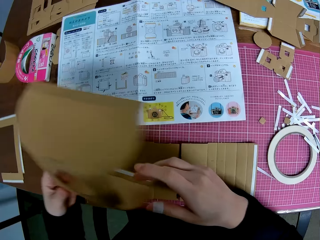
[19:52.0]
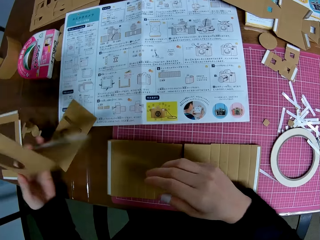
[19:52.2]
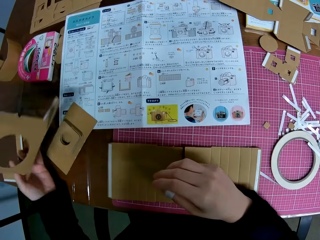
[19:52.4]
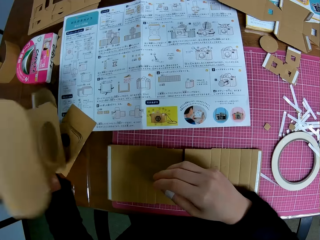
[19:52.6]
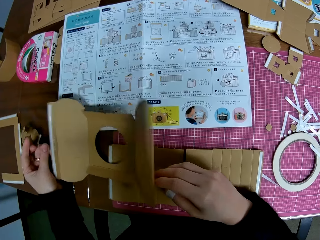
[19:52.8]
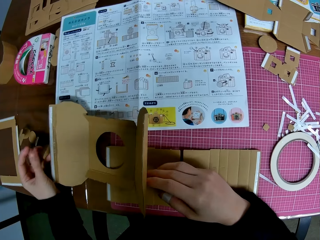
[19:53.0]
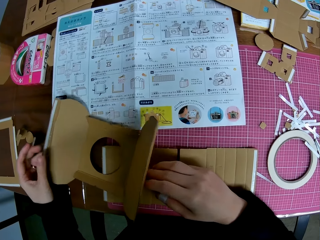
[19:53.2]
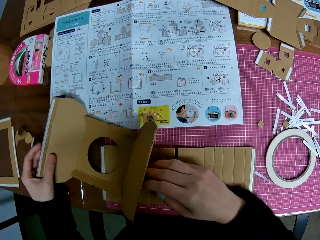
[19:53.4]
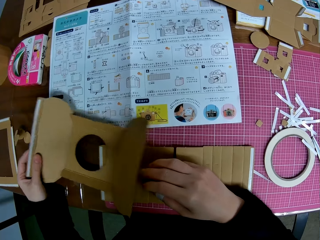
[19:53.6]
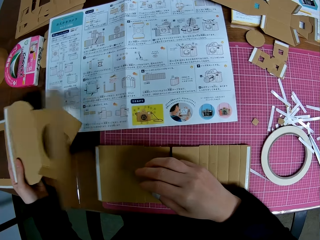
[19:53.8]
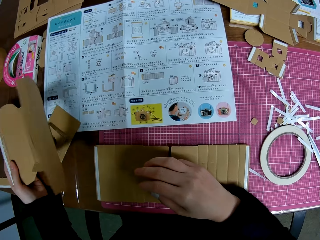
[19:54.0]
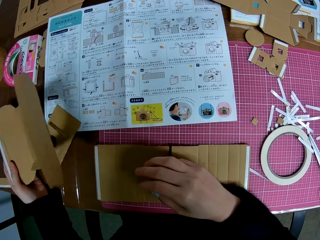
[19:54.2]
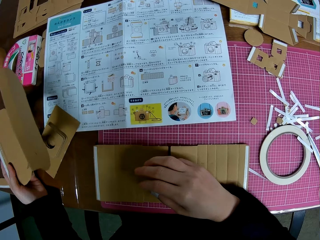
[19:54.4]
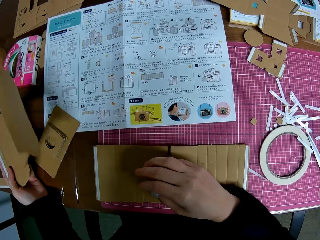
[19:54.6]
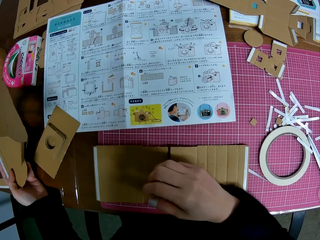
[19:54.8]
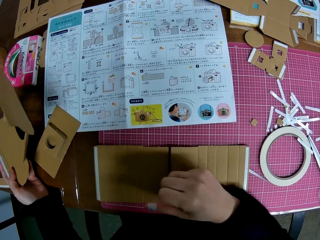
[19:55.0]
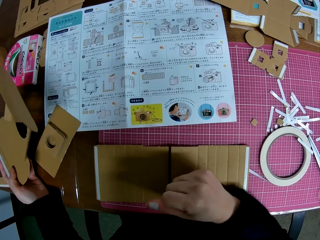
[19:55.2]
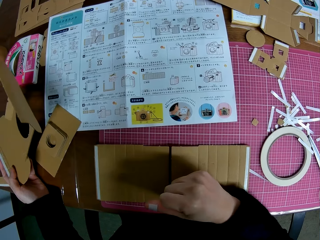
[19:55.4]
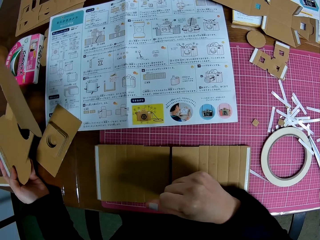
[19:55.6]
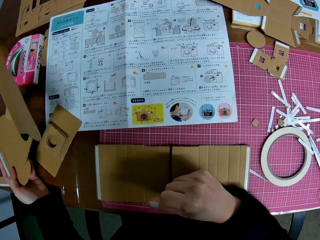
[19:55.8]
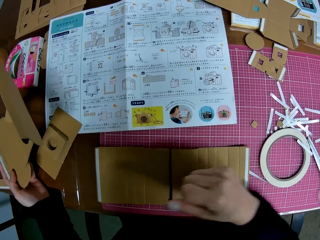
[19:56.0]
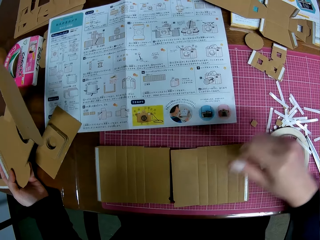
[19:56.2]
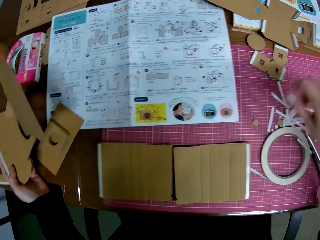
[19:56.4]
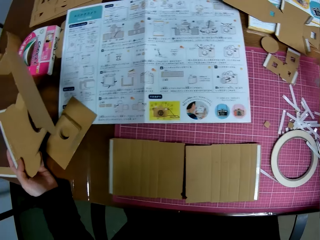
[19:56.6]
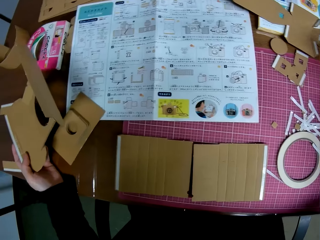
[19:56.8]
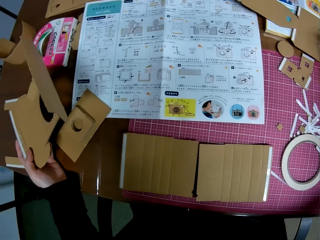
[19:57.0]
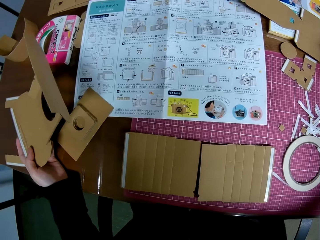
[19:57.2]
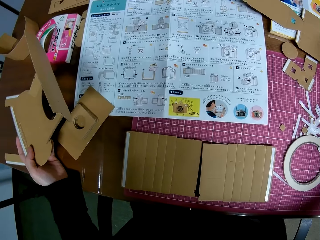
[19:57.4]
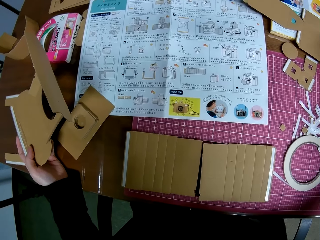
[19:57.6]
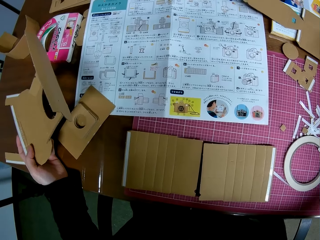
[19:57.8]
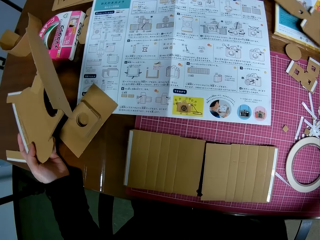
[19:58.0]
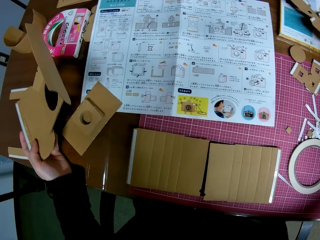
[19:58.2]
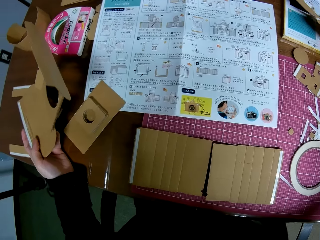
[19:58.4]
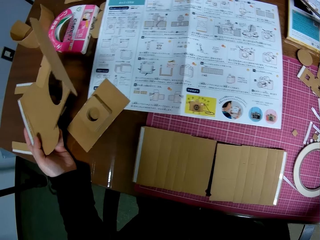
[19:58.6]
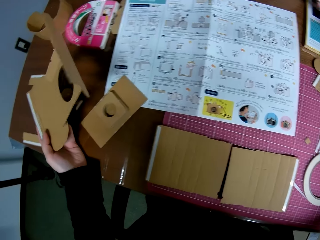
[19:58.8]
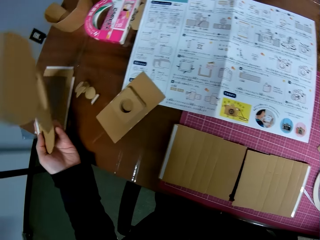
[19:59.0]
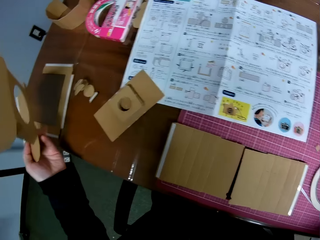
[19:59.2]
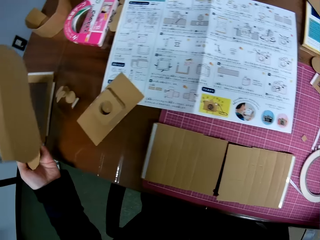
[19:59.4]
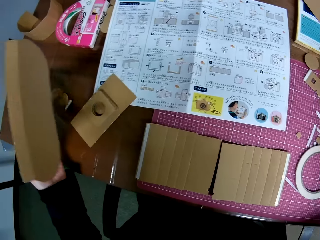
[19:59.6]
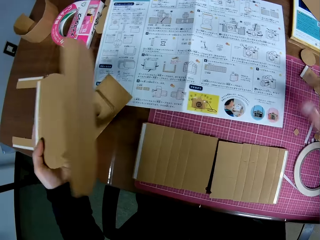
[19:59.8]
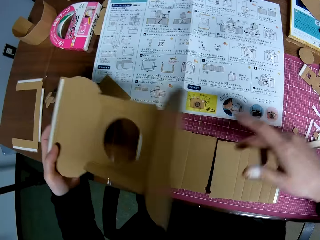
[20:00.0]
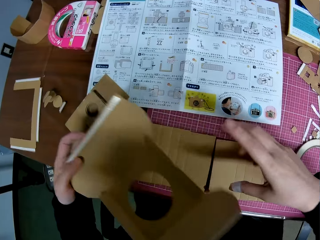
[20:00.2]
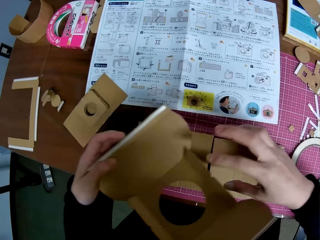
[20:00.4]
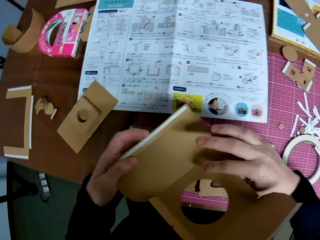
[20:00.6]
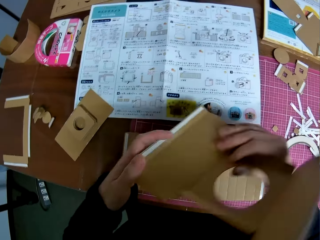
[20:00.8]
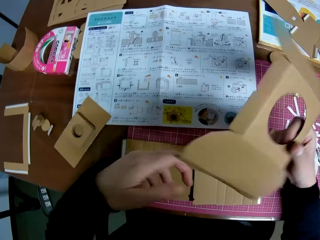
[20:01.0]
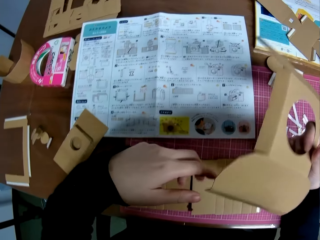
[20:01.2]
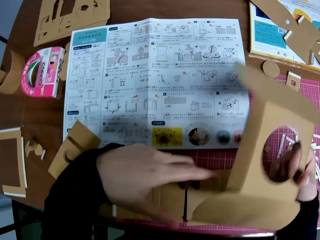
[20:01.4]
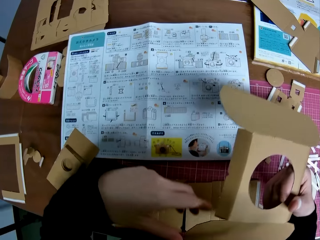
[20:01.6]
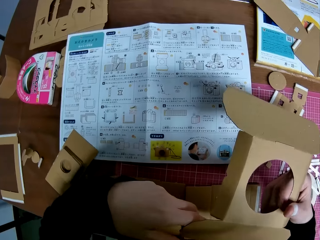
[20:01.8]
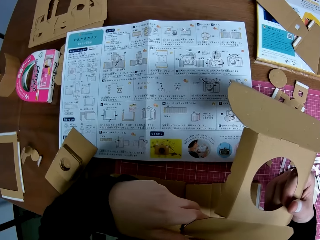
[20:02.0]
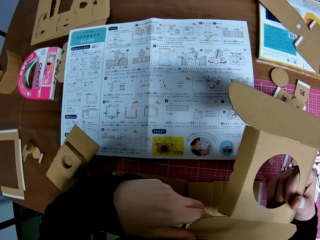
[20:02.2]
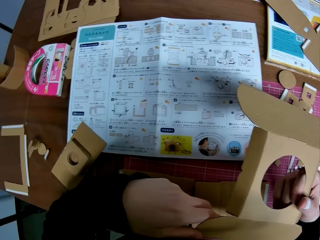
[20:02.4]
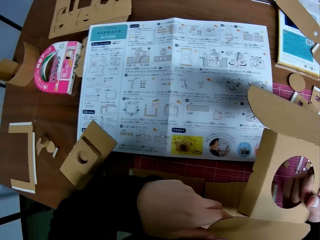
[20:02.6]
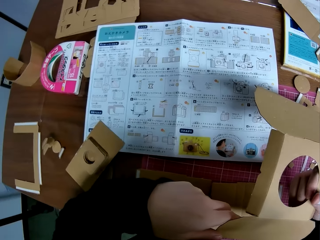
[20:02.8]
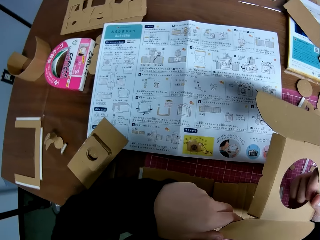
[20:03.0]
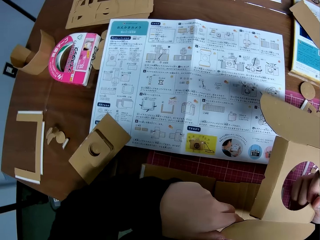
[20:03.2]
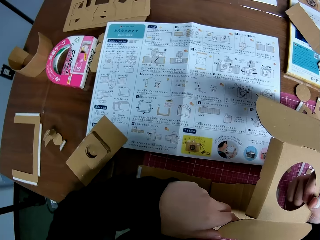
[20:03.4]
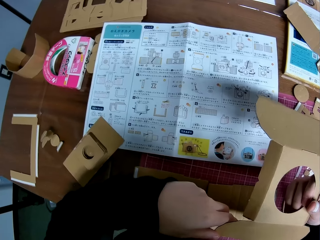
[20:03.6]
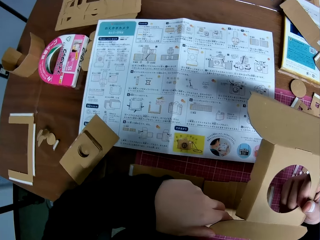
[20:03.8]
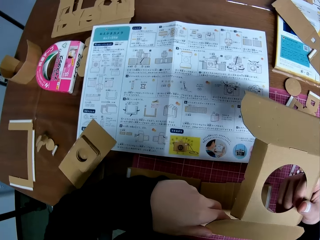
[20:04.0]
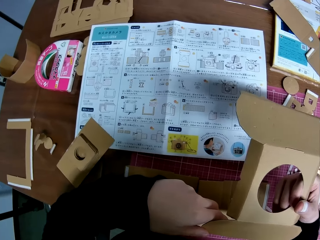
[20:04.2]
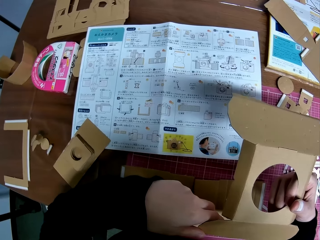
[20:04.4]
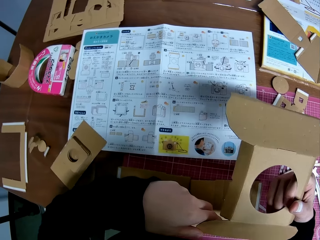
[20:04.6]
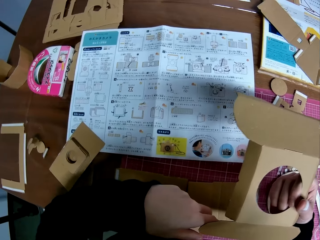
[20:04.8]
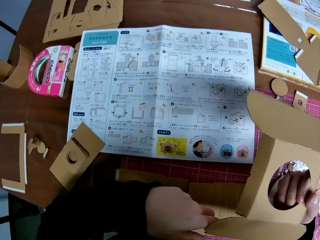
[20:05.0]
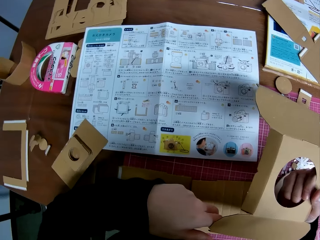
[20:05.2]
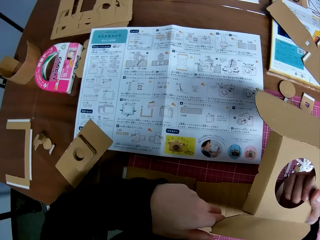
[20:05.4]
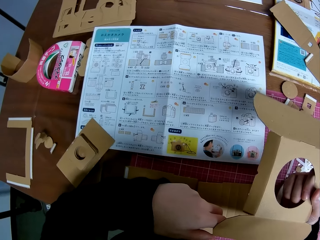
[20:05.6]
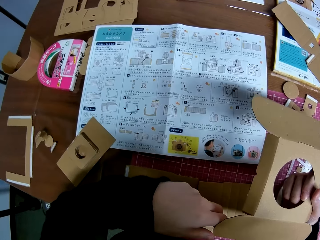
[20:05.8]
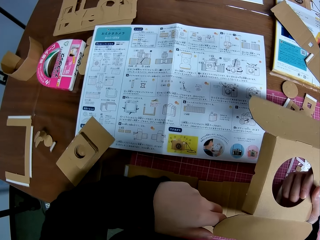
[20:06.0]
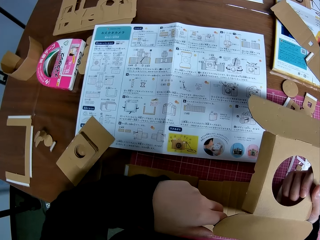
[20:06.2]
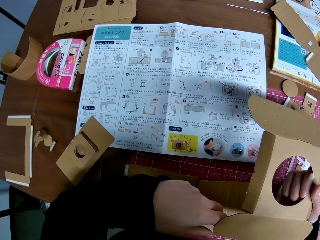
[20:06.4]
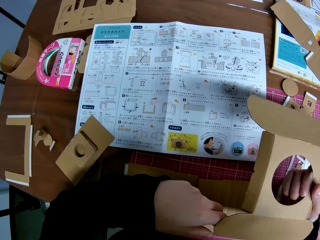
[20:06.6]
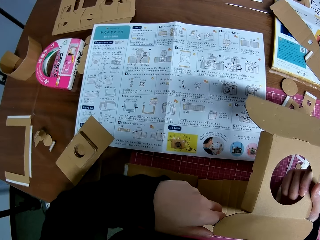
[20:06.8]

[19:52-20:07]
The camera wearer passes the lens cover model from her right hand to her left hand. She drops the lens cover model in her left hand on the table. She picks up the lens cover model with her left hand. She reads the paper. She stretches her right hand towards the right side of the table. She adjusts the body model on the textbook on the cutting mat. She passes the lens cover model in her left hand to her right hand. She picks up the paperboard and turns the paperboard. She checks the lens model in her hand. She reads the paper.

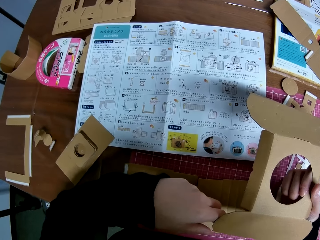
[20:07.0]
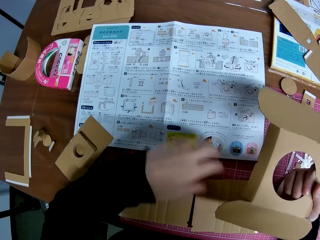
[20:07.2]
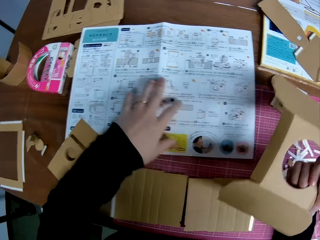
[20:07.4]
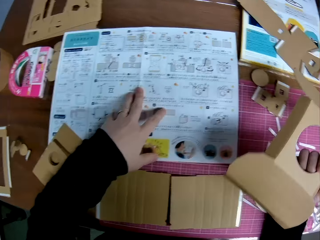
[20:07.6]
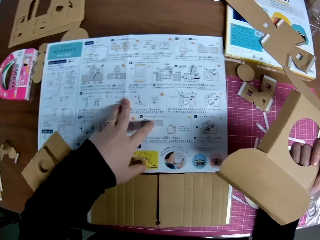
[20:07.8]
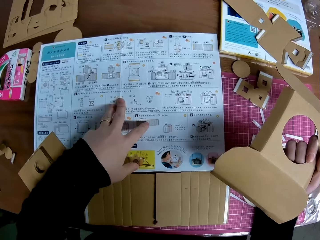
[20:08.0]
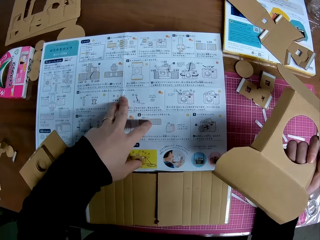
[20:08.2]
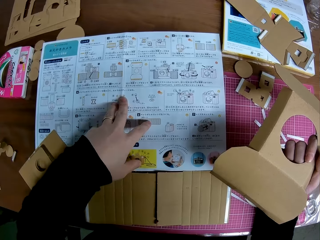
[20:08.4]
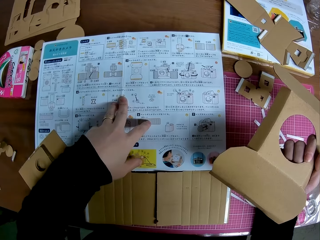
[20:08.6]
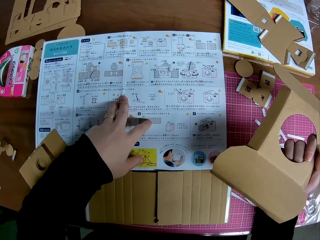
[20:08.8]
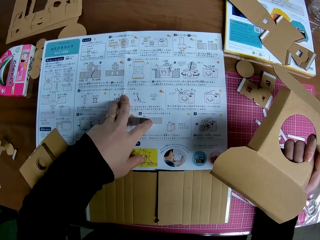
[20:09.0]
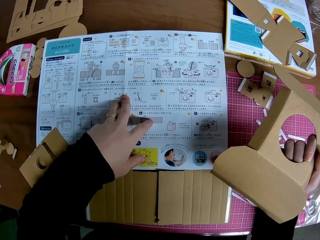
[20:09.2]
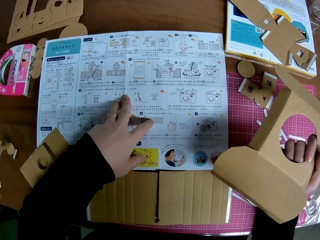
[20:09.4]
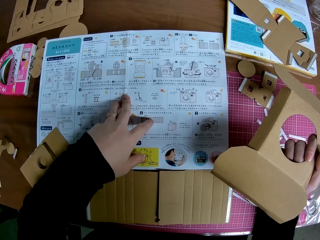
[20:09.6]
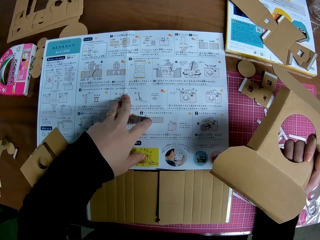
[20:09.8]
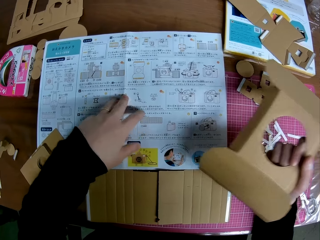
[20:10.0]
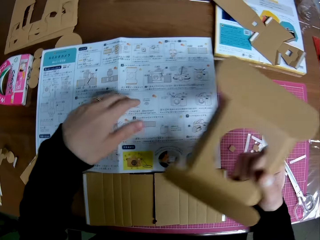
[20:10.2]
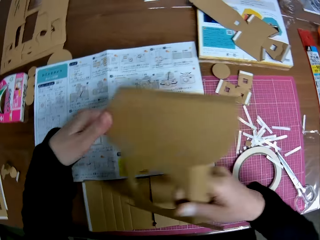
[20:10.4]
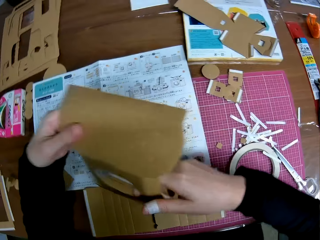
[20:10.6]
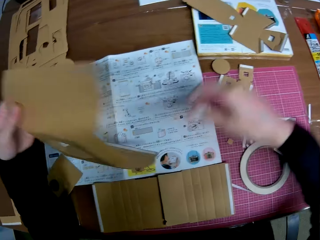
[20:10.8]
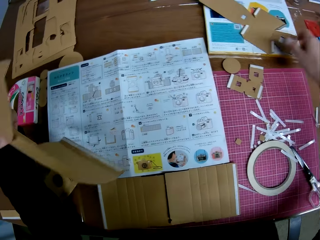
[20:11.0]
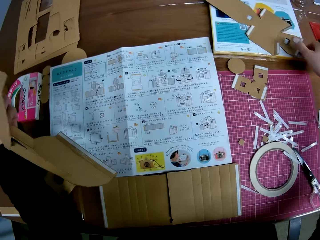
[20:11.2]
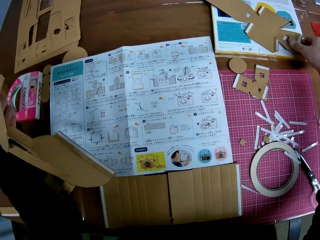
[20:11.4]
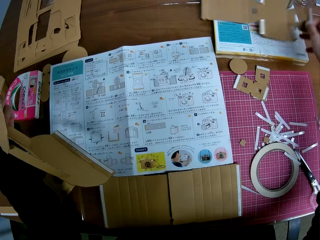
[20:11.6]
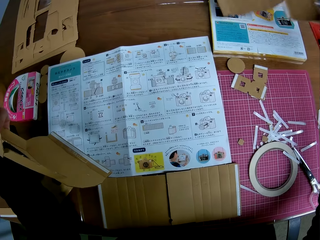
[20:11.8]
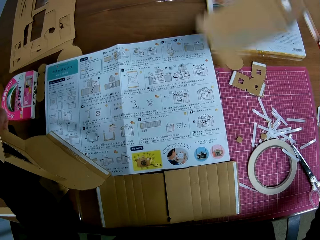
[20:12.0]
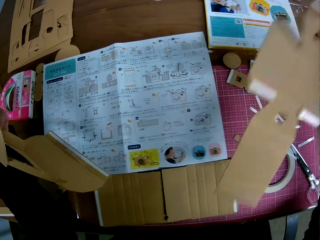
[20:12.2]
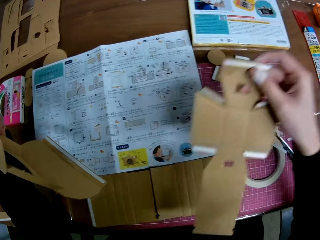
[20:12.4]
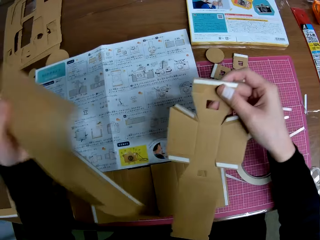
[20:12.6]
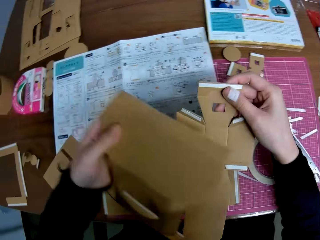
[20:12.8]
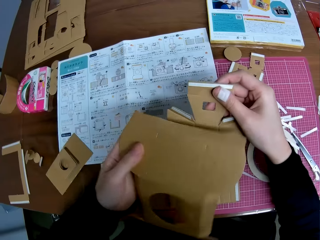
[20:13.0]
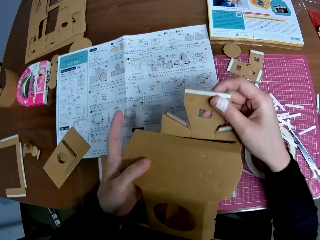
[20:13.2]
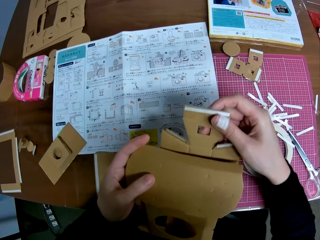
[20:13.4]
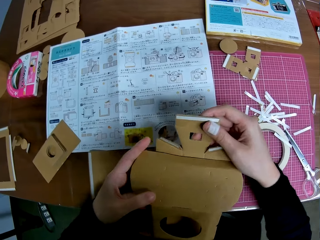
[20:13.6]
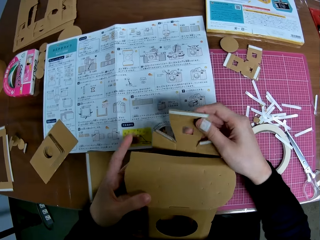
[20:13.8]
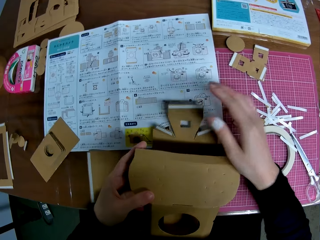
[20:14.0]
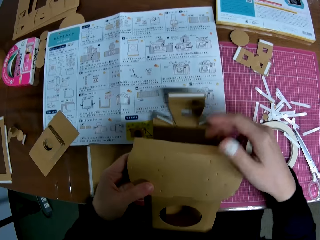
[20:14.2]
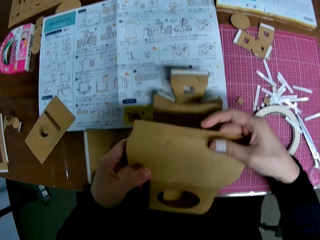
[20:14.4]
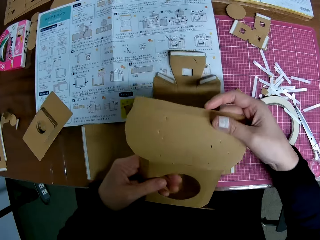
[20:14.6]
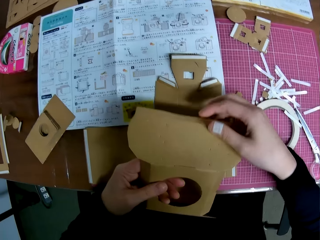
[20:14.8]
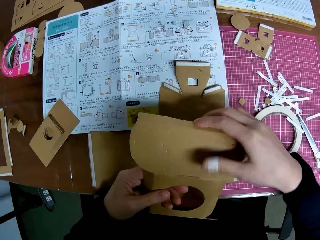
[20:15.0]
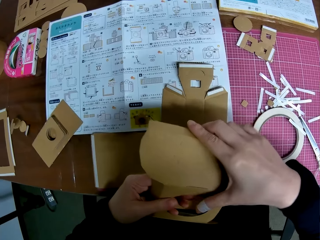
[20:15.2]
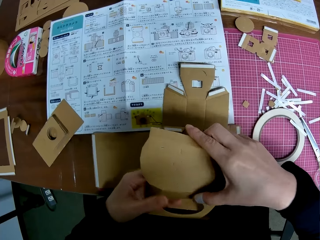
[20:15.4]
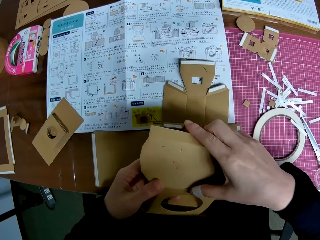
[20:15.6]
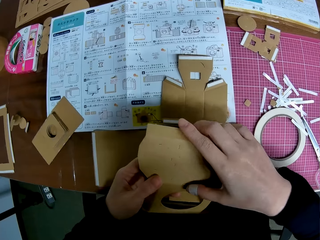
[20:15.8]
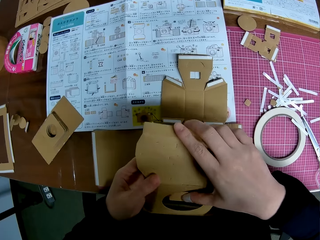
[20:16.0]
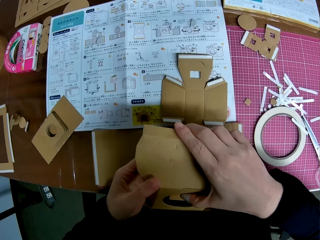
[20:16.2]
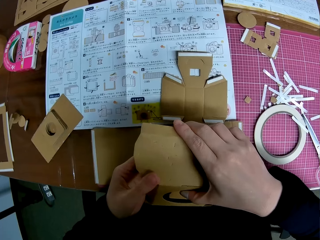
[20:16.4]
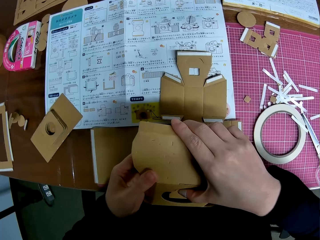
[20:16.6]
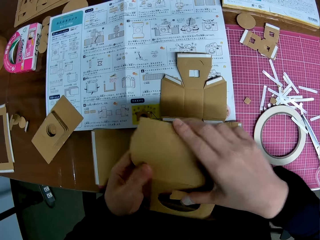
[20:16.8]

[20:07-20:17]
The camera wearer adjusts the manual on the cutting mat with her left hand. She touches the paper. She passes the lens cover model from her right hand to her left hand. She picks up the body model or paperboard on the textbook on the cutting mat with her right hand. She holds the body model and lens cover model with both hands. She drops the body model on the cutting mat. She assembles the paperboards. She adjusts the lens cover model with her hands.
